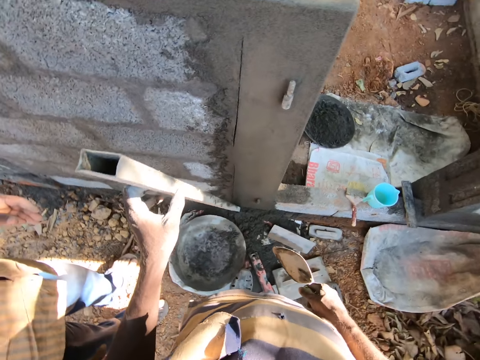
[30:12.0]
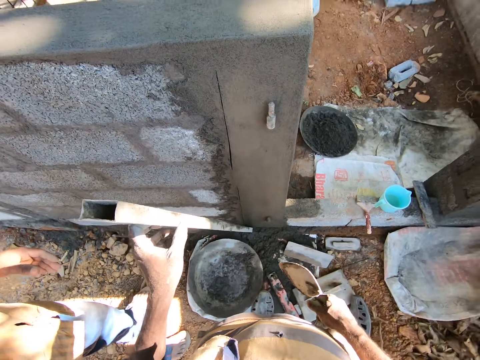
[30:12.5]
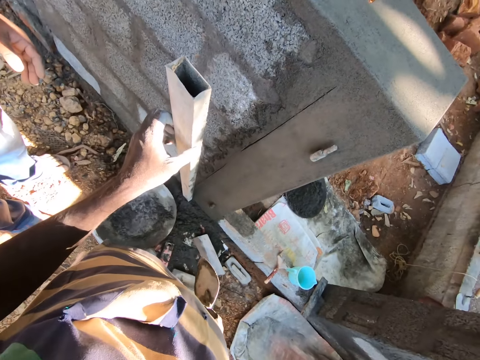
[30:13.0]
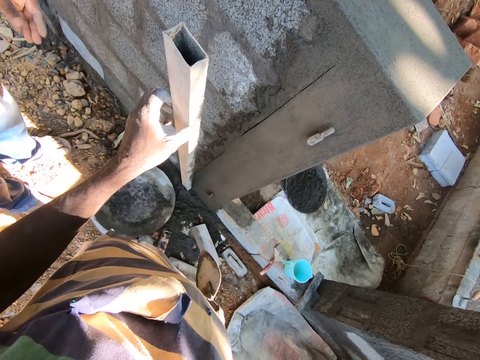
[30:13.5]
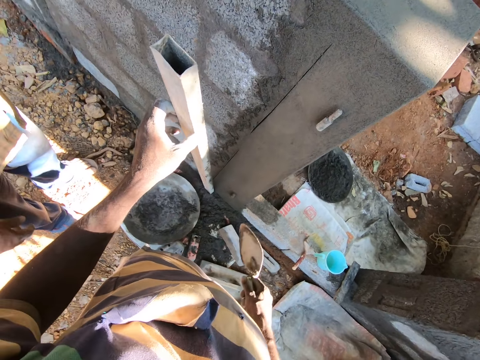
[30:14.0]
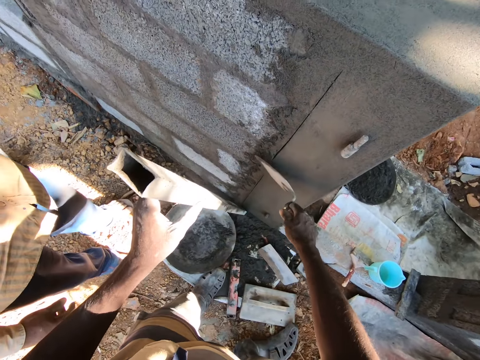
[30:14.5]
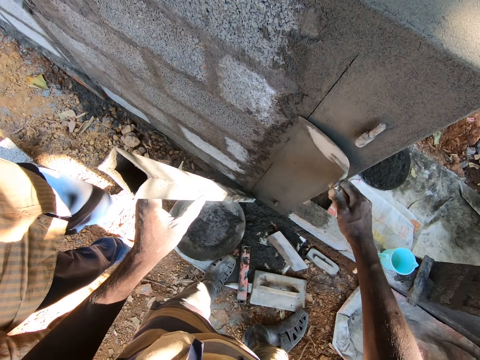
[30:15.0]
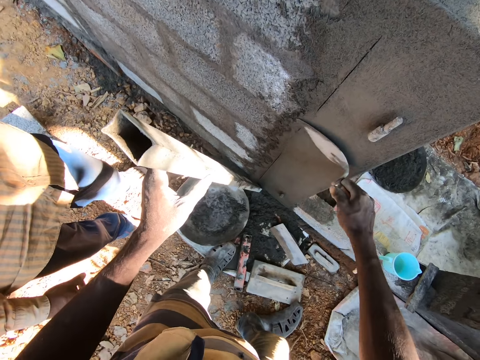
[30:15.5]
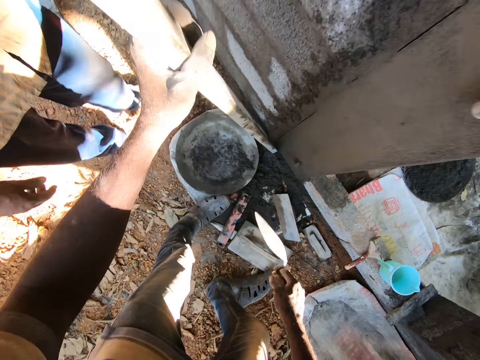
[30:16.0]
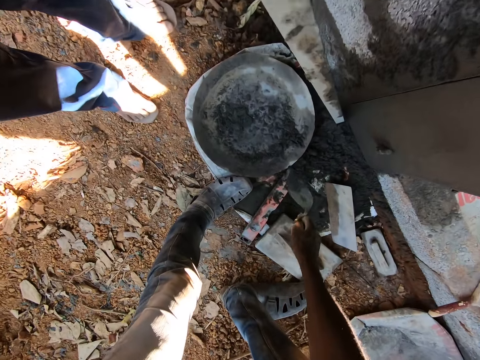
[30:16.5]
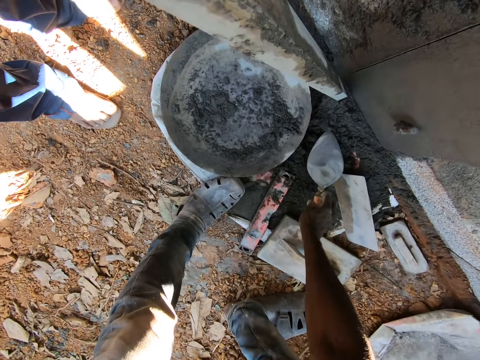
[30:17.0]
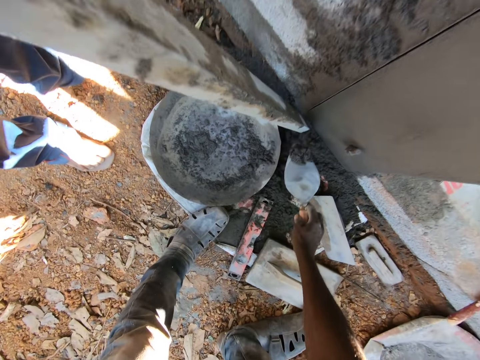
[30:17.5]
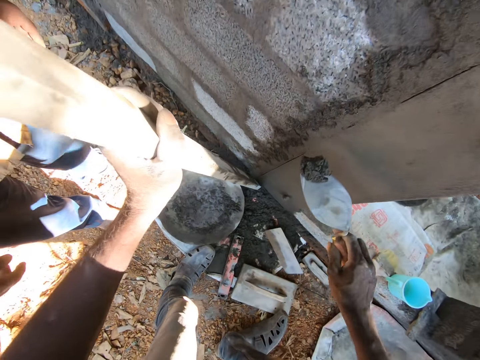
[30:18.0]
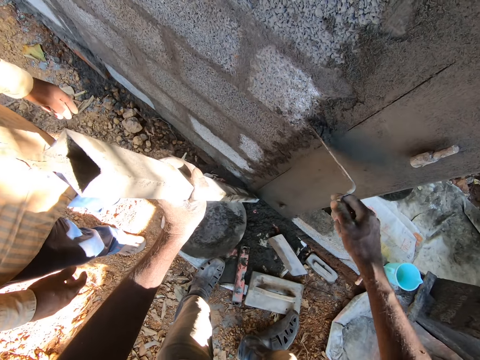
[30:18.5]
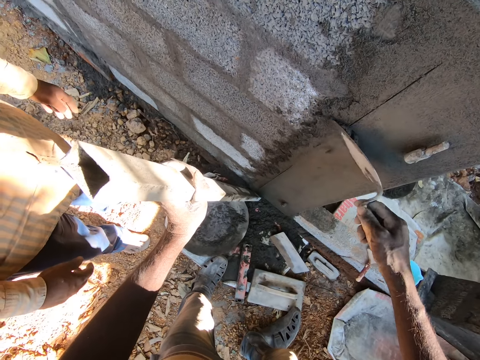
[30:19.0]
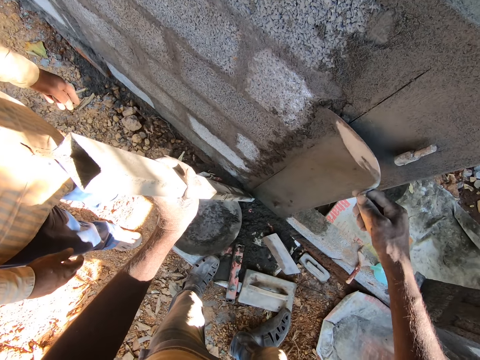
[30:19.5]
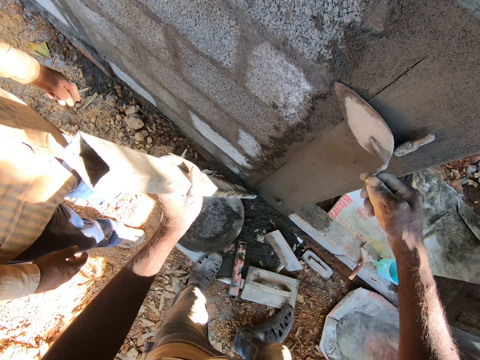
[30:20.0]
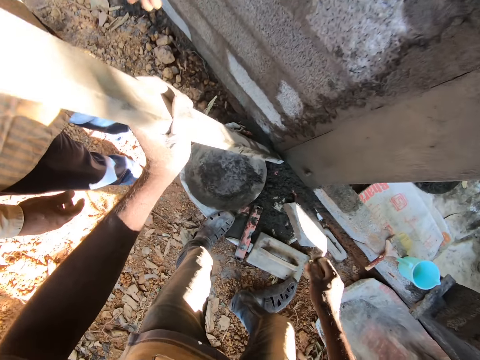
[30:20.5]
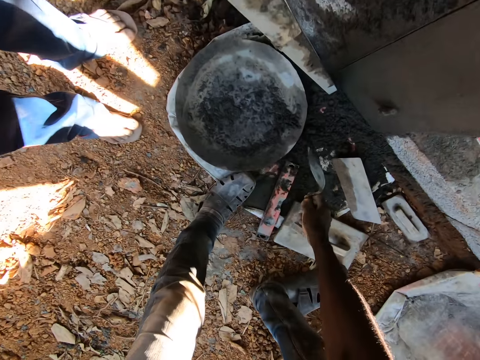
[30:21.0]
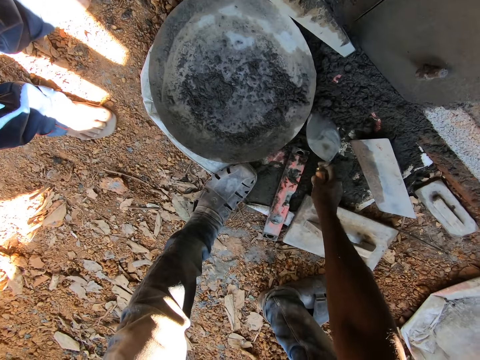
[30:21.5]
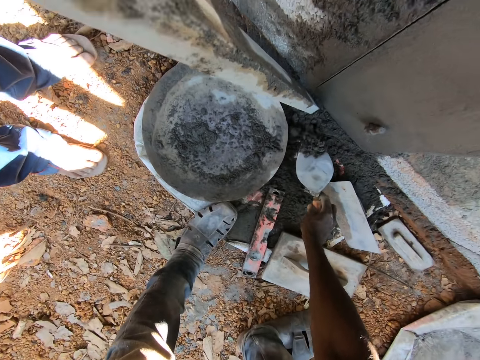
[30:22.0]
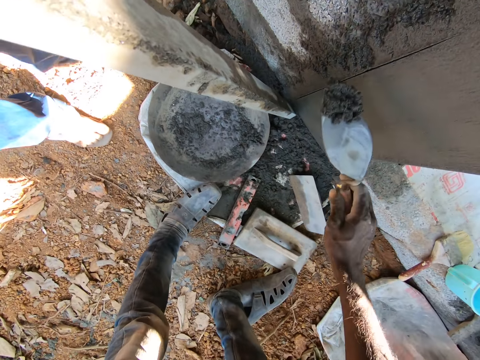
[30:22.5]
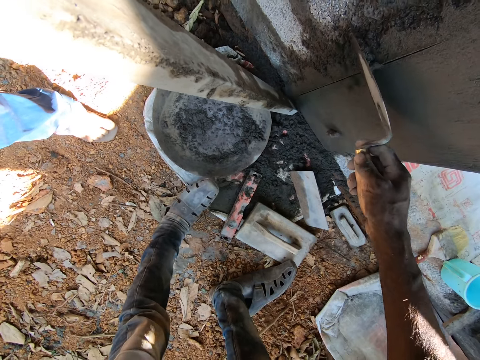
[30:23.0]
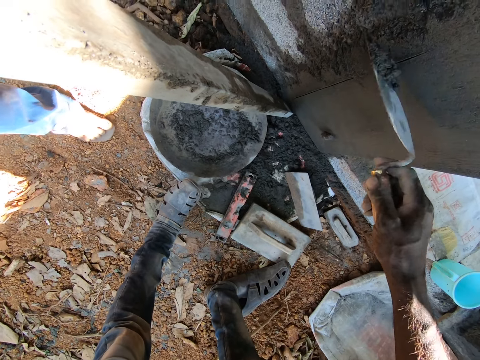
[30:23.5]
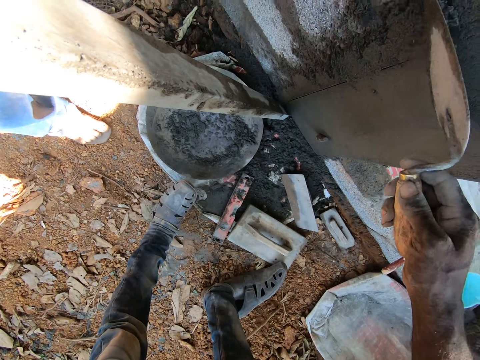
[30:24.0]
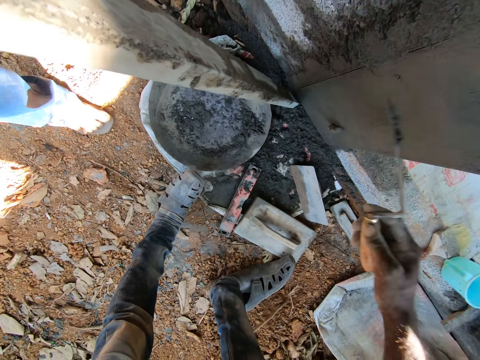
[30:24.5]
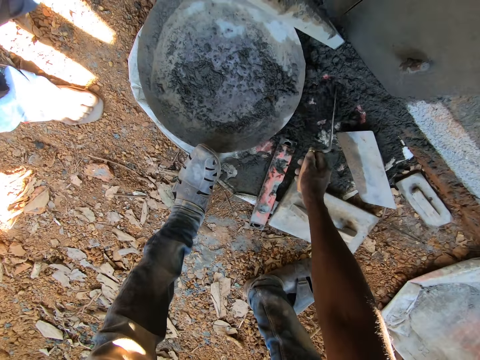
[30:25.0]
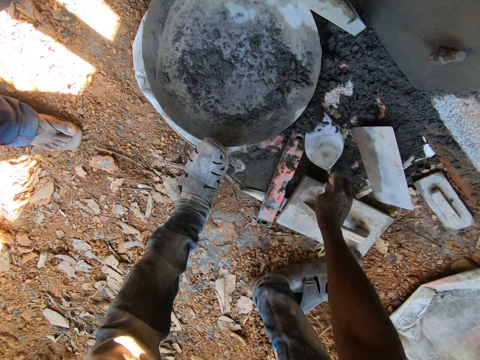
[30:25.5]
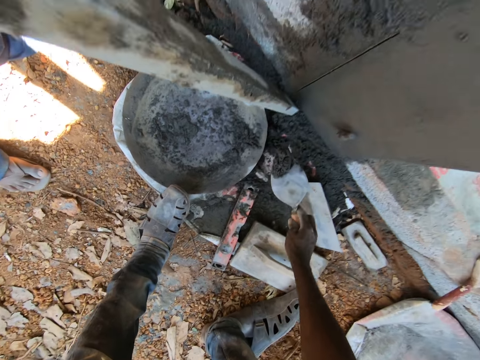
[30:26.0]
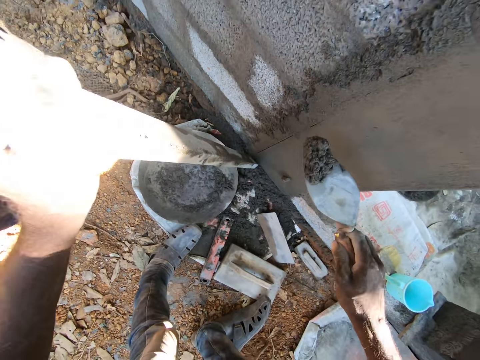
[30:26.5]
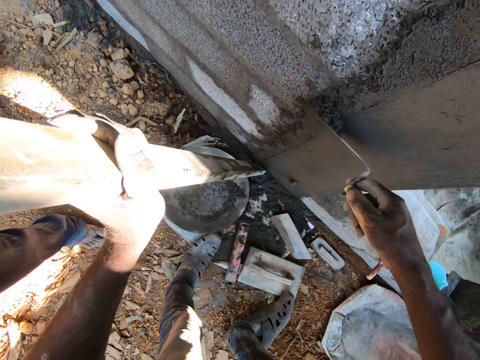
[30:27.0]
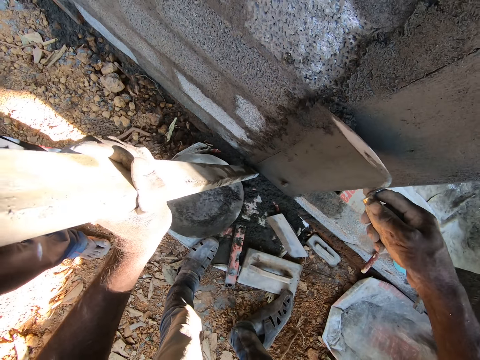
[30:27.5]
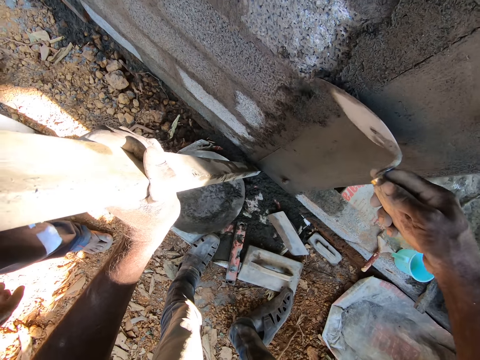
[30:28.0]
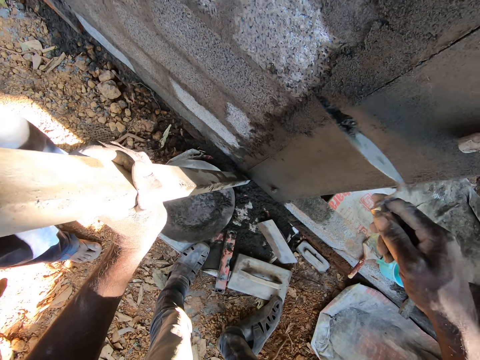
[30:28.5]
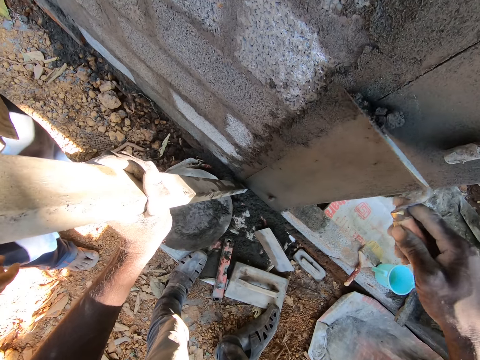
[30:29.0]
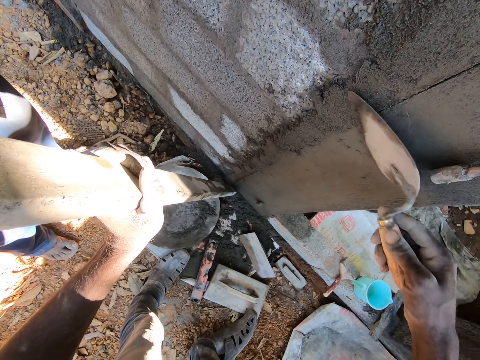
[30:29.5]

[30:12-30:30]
The camera wearer smoothens the wall with the brick trowel in his right hand. He applies concrete on the wall. He scoops mortar from the ground with the brick trowel in his right hand. He smoothens the mortar onto the wall with the brick trowel in his right hand. He scoops the mortar from the ground with the brick trowel in his right hand. He smoothens the mortar onto the wall with the brick trowel in his right hand. He scoops the mortar from the ground with the brick trowel in his right hand. He smoothens the mortar onto the wall with the brick trowel in his right hand.

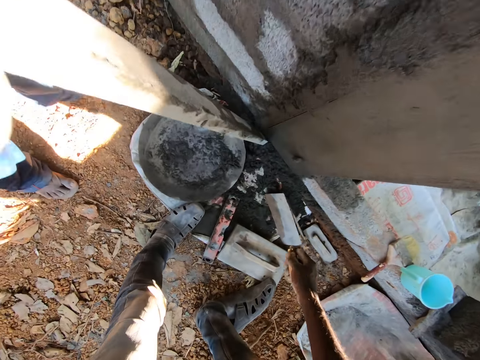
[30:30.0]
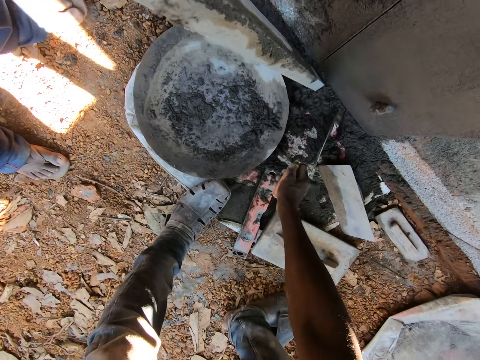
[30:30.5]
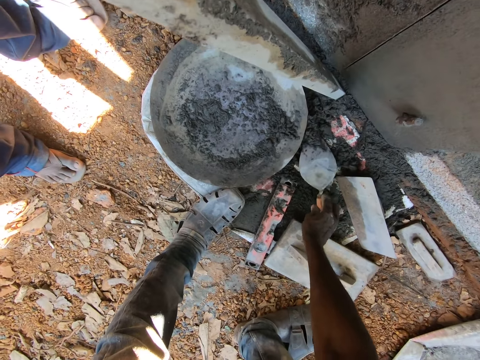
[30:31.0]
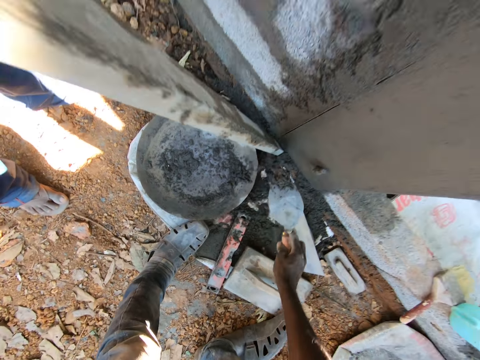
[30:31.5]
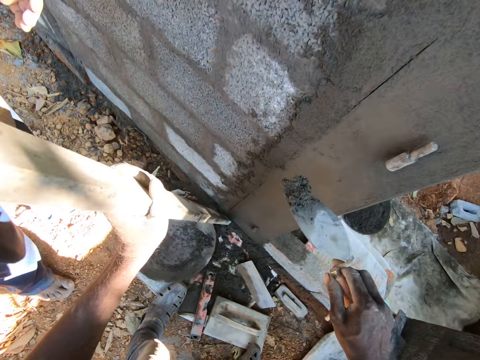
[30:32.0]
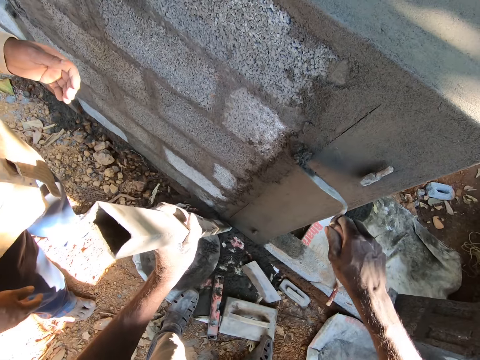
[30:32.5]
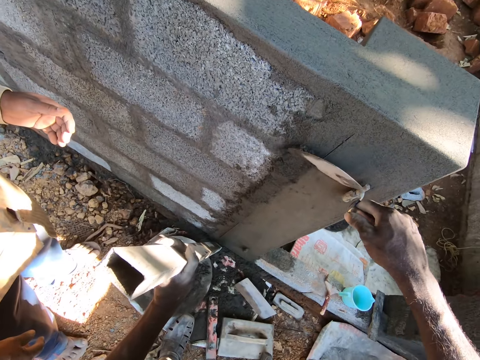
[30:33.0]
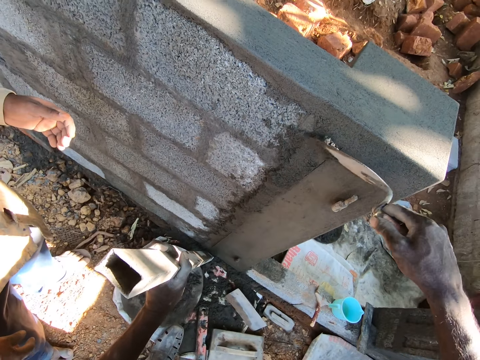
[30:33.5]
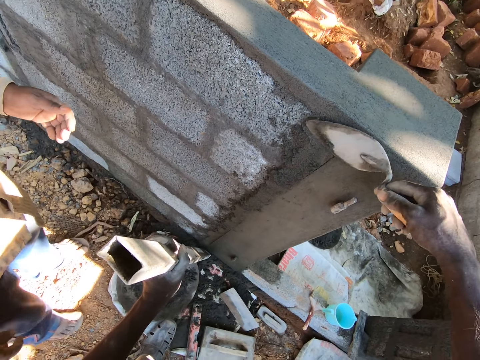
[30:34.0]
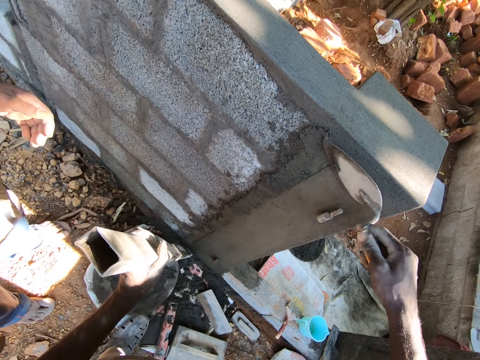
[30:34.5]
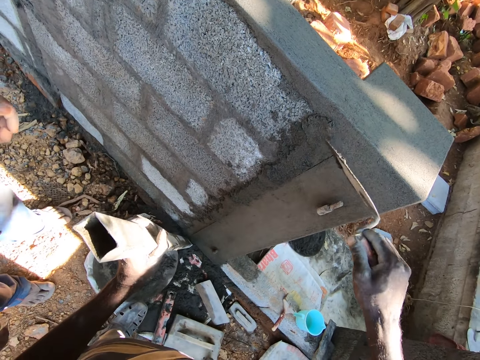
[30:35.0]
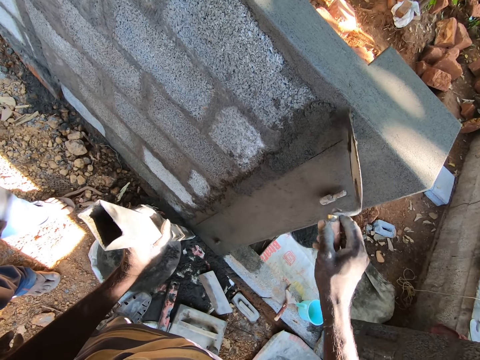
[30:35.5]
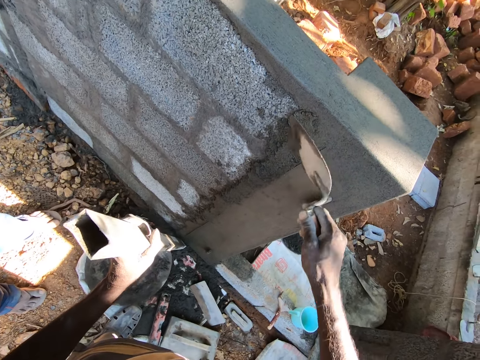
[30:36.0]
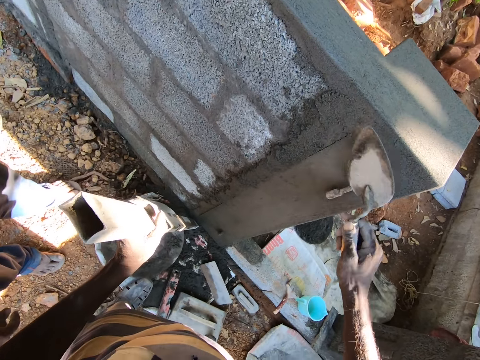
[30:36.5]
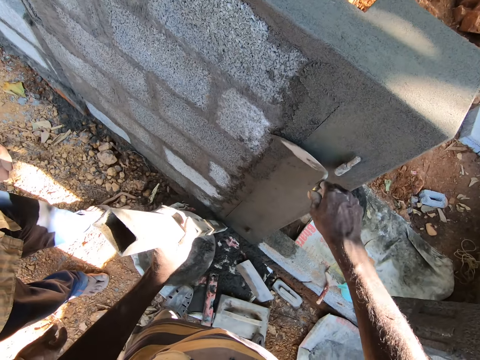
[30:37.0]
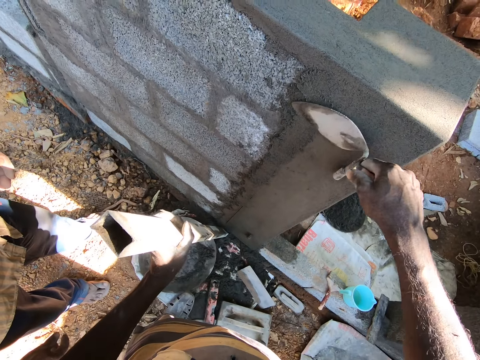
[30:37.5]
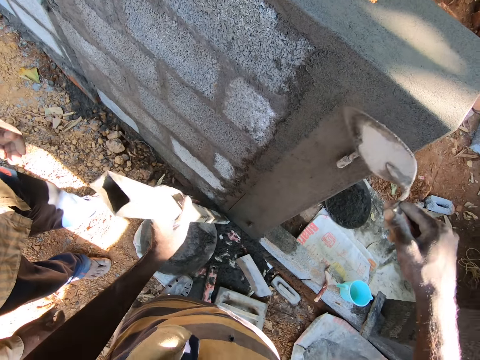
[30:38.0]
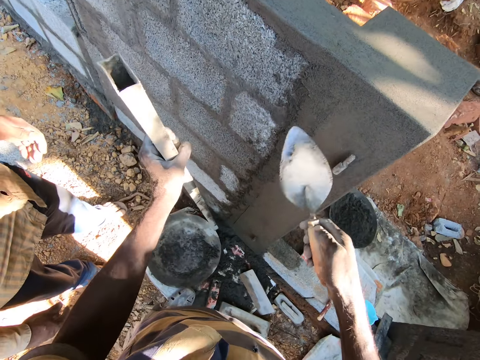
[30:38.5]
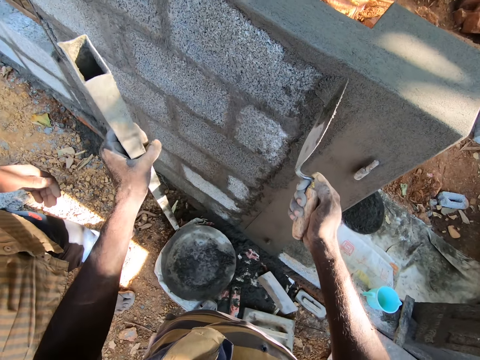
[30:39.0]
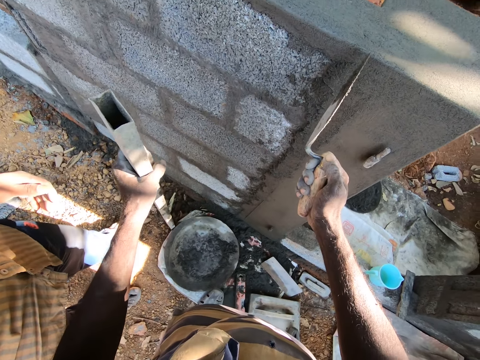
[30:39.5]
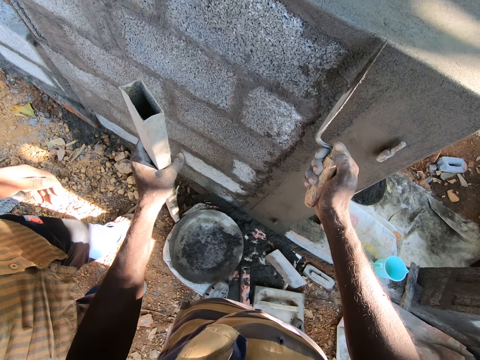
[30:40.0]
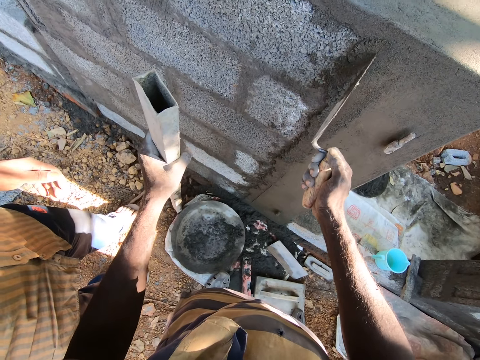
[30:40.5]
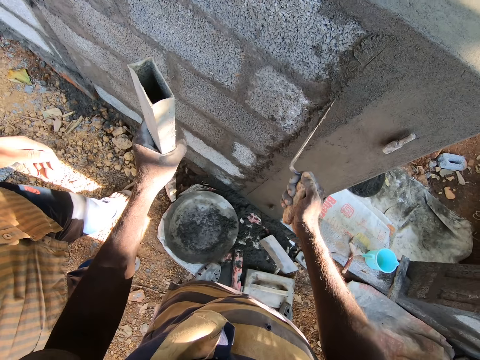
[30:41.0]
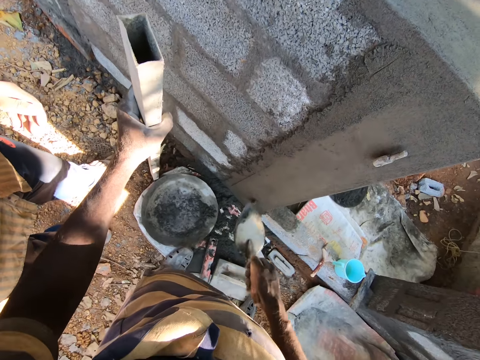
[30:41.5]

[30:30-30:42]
The camera wearer scoops mortar from the ground with the brick trowel in his right hand. He smoothens the wall with the brick trowel in his right hand. He applies concrete on the wall. He marks a line on the wall with the brick trowel in his right hand.
